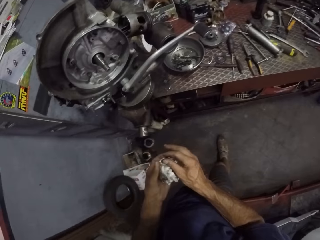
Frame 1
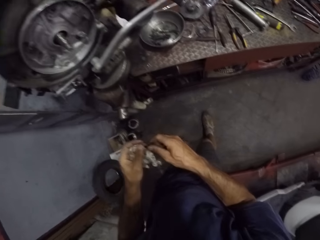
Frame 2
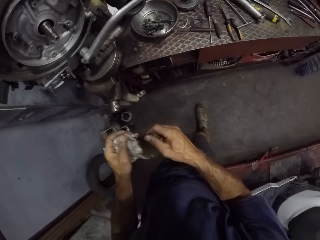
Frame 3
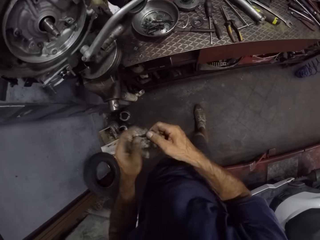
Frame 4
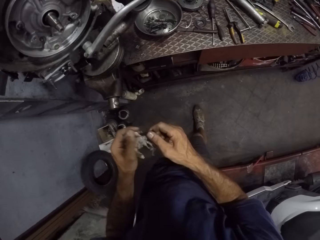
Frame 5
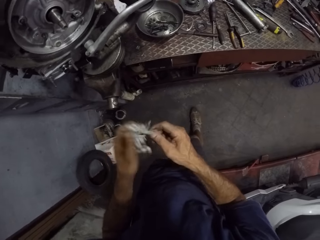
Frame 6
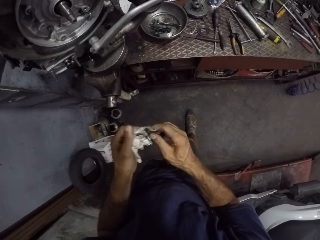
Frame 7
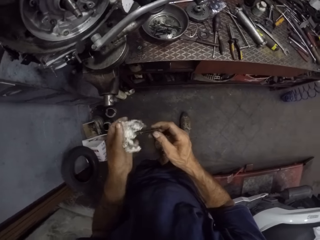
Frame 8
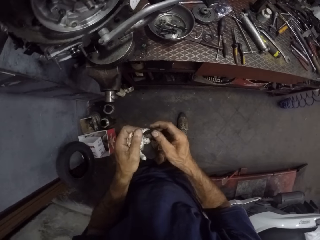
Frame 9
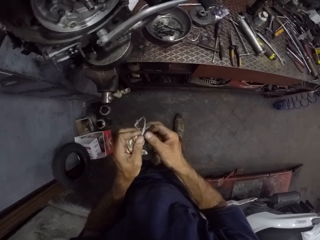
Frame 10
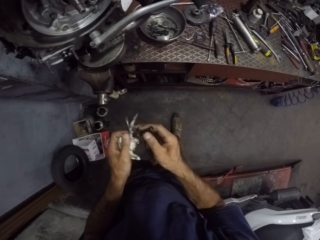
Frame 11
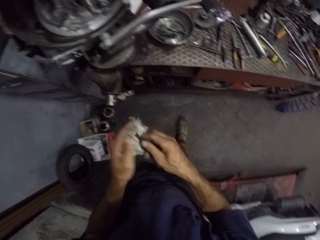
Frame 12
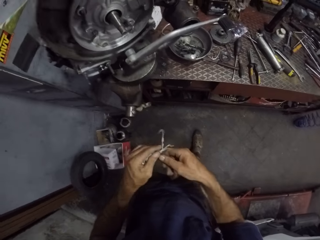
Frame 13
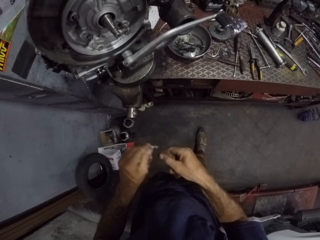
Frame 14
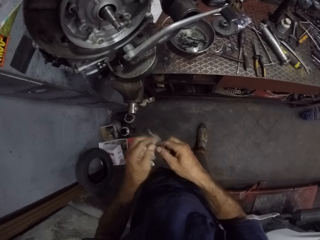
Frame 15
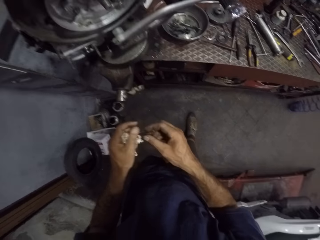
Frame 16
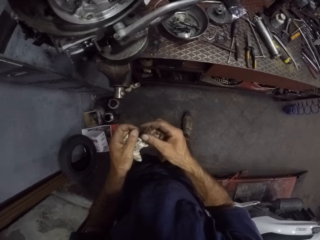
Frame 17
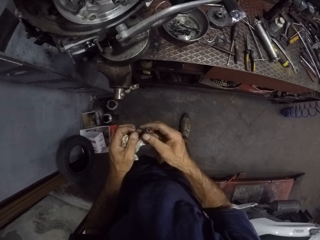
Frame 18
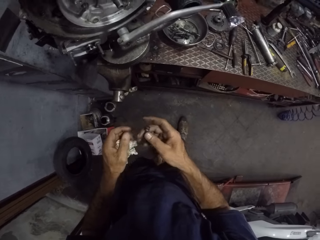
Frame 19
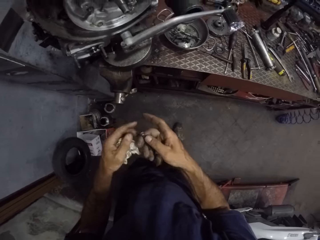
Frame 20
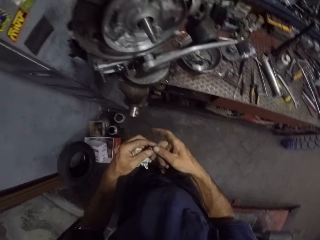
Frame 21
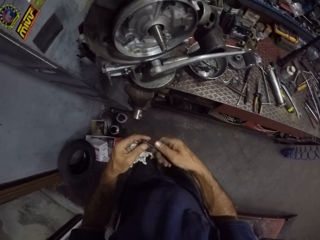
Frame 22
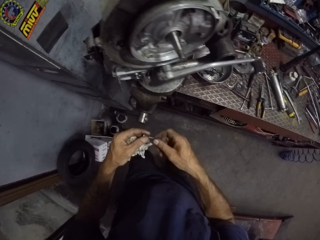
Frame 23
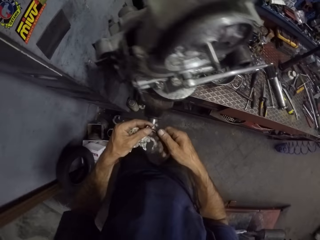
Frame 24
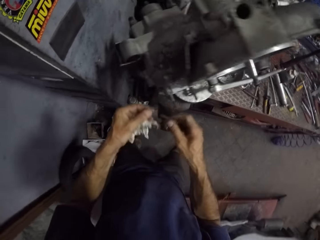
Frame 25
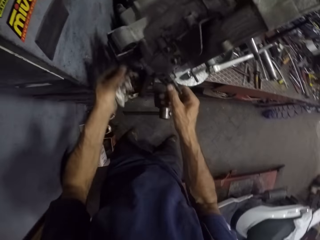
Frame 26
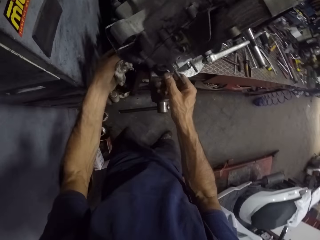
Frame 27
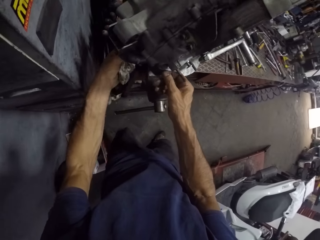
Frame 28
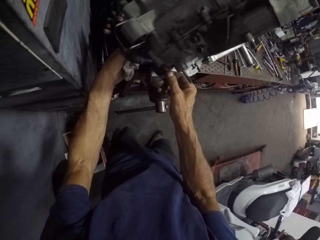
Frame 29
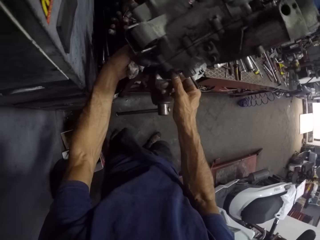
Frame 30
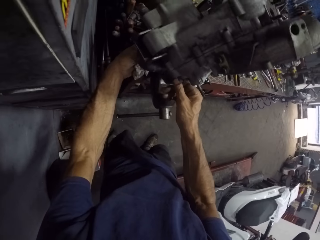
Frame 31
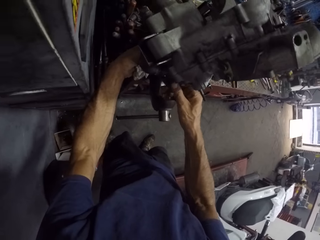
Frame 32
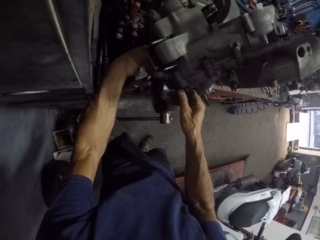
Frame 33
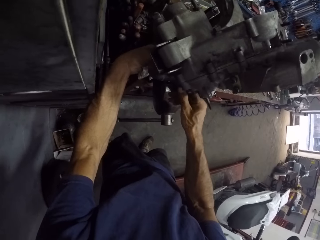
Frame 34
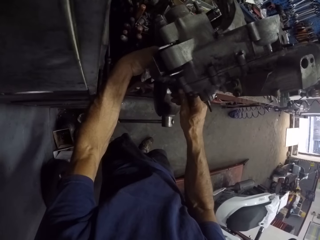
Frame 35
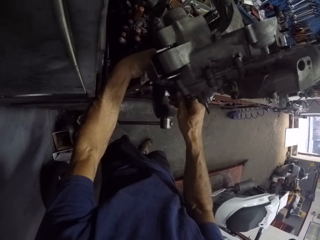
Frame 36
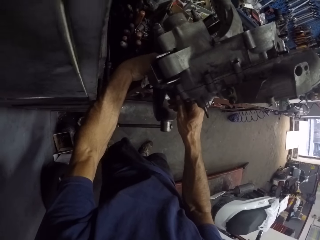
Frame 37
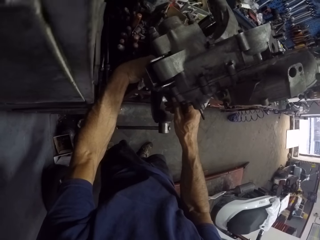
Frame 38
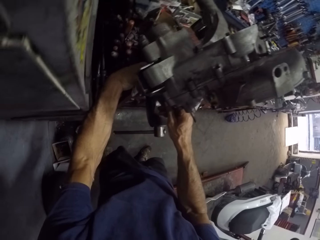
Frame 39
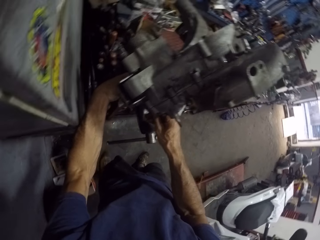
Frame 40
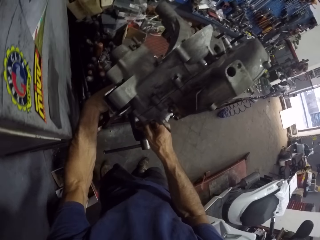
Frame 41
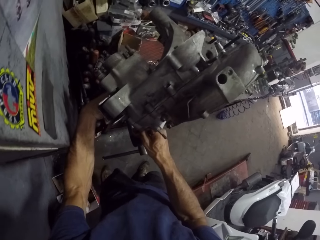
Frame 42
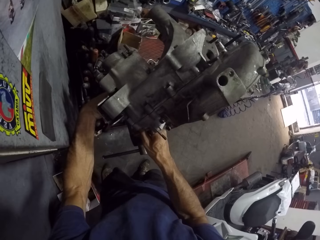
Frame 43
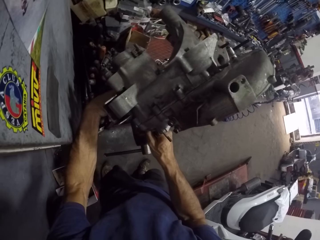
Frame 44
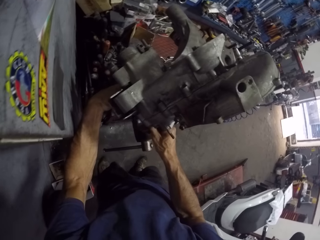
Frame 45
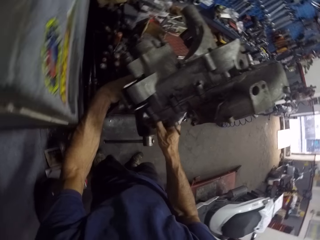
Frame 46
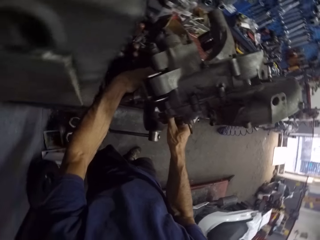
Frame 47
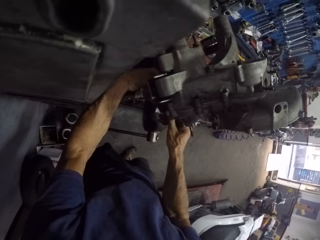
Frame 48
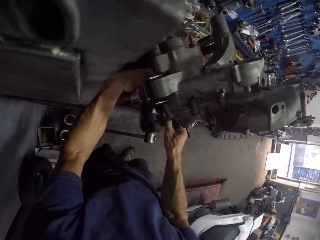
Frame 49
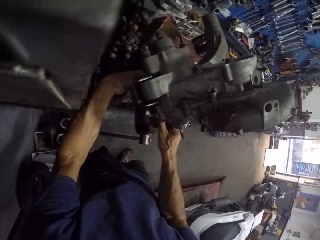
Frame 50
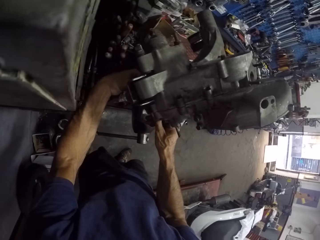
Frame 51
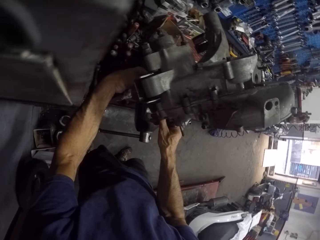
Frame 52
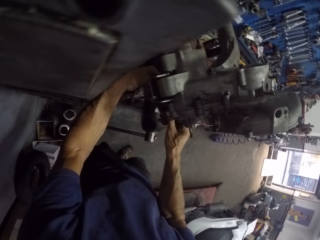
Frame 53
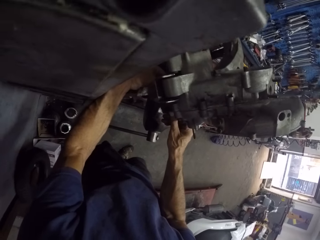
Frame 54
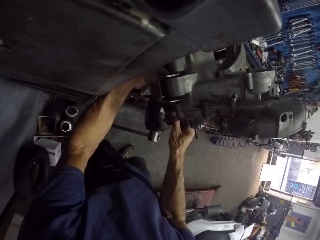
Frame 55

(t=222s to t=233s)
The camera wearer cleans the bolt in between the tissue with both hands. He places the bolt in a hole in the engine with his left hand.

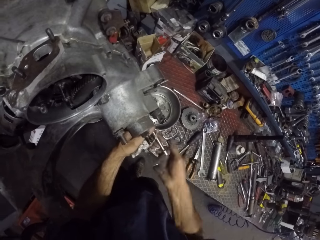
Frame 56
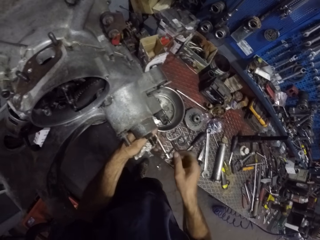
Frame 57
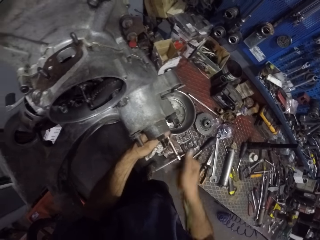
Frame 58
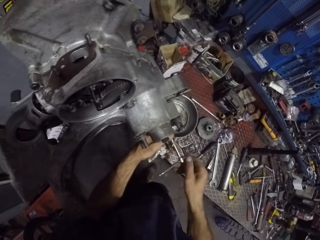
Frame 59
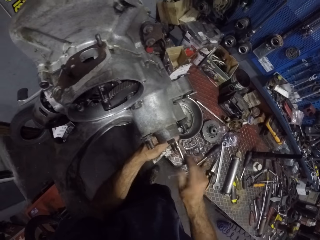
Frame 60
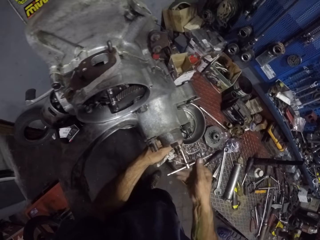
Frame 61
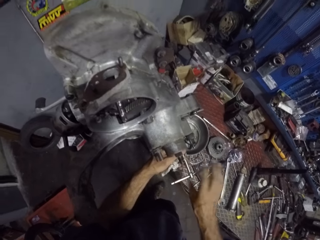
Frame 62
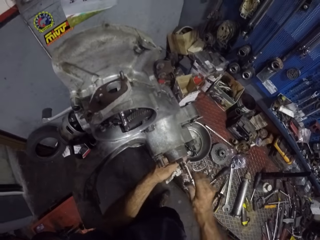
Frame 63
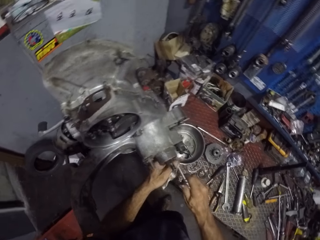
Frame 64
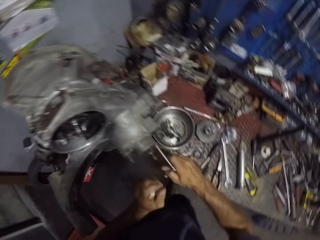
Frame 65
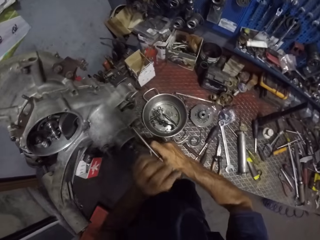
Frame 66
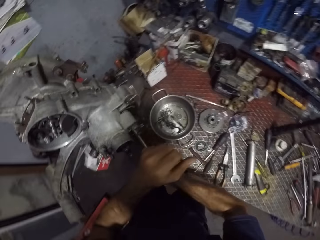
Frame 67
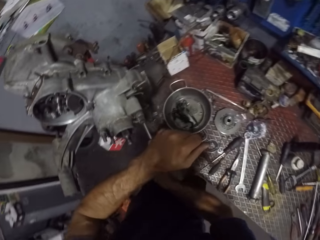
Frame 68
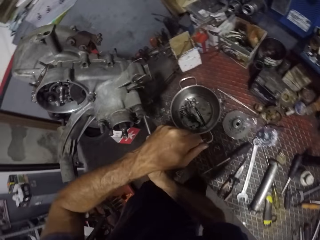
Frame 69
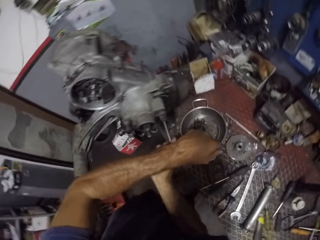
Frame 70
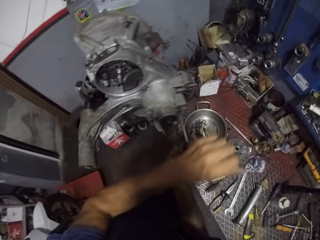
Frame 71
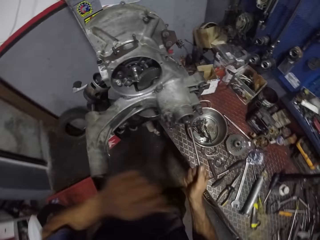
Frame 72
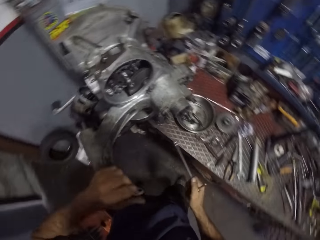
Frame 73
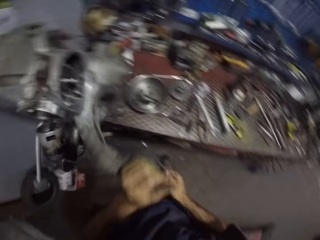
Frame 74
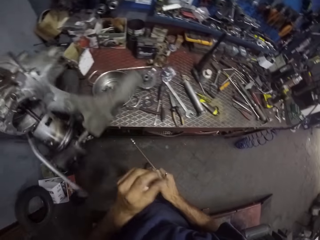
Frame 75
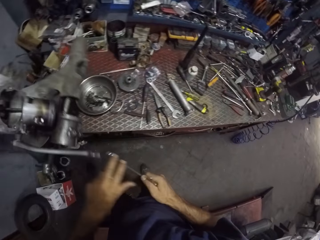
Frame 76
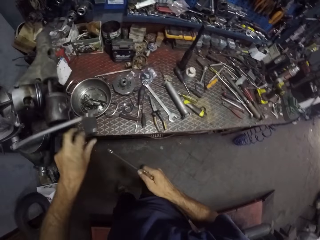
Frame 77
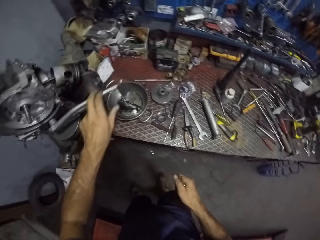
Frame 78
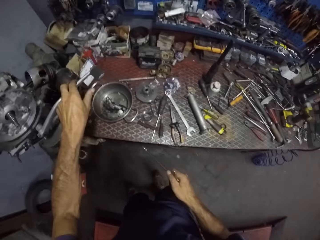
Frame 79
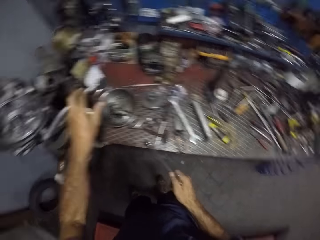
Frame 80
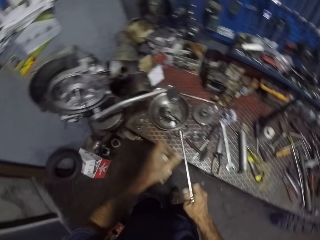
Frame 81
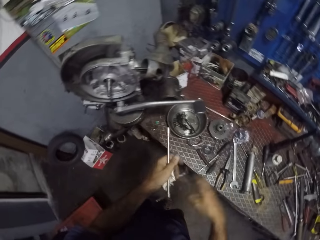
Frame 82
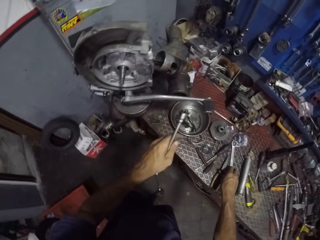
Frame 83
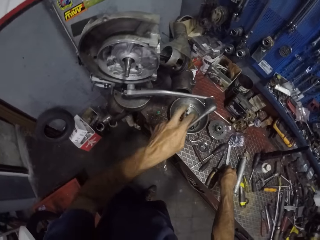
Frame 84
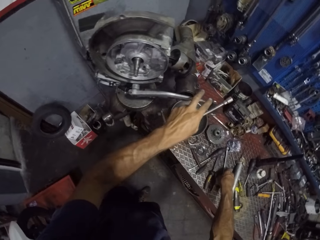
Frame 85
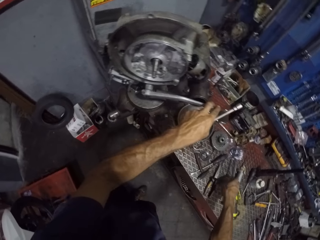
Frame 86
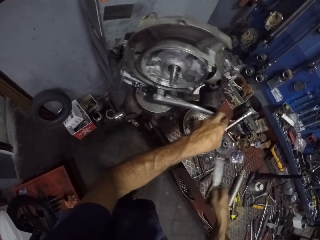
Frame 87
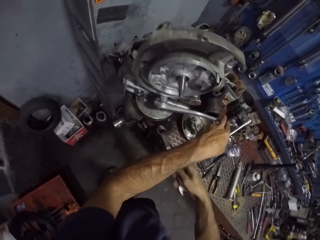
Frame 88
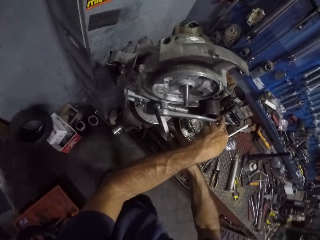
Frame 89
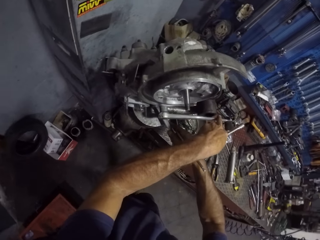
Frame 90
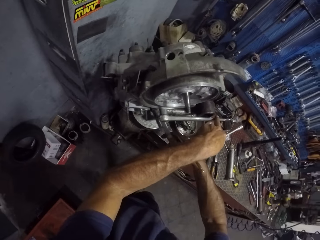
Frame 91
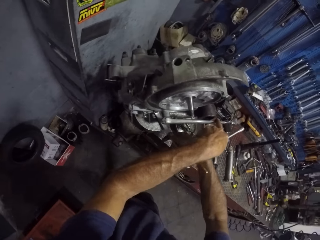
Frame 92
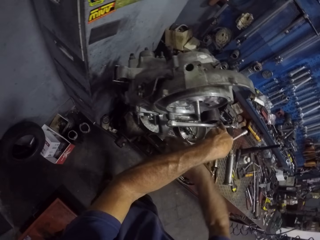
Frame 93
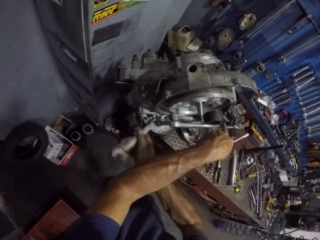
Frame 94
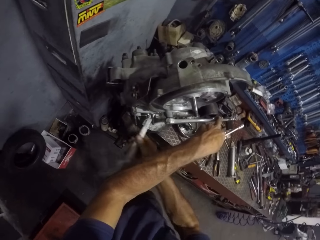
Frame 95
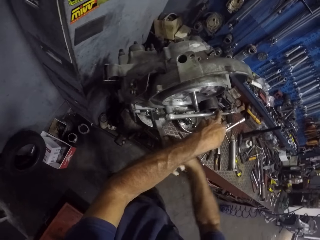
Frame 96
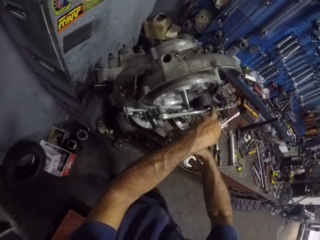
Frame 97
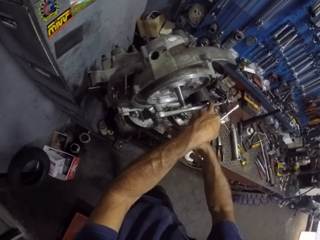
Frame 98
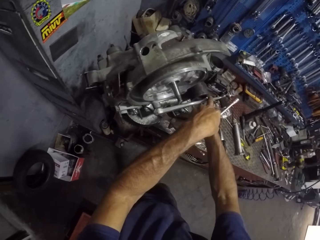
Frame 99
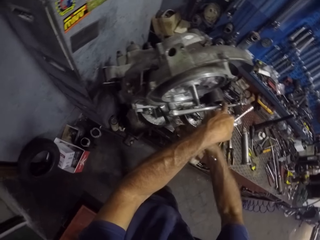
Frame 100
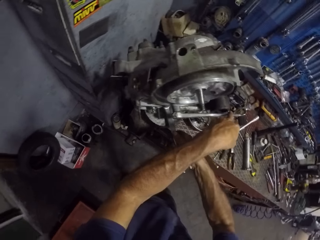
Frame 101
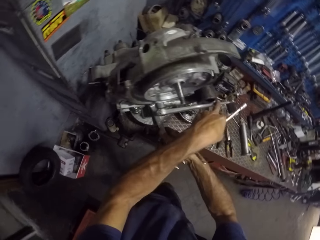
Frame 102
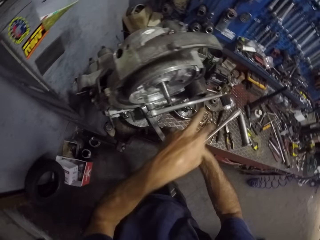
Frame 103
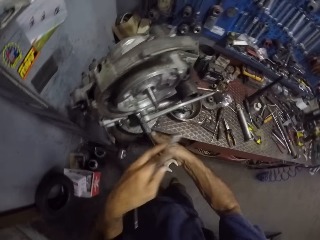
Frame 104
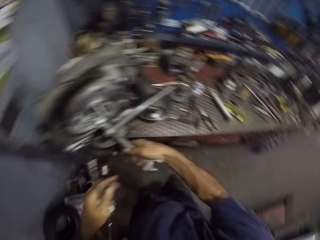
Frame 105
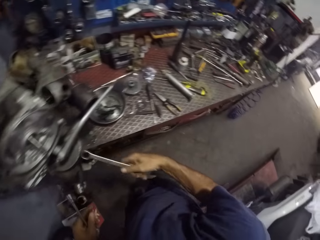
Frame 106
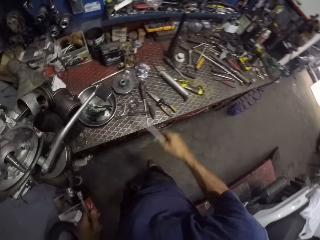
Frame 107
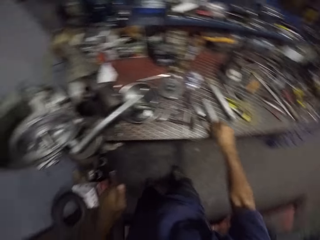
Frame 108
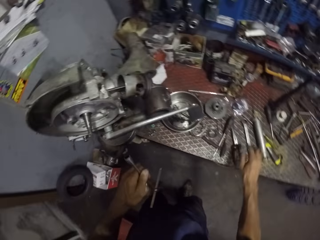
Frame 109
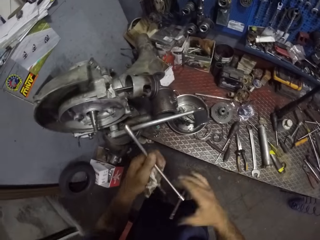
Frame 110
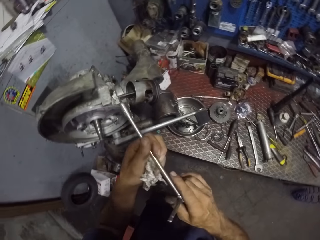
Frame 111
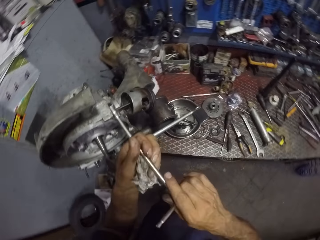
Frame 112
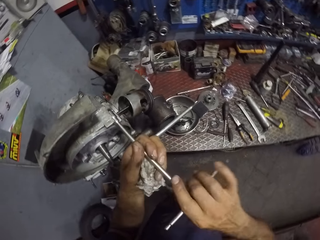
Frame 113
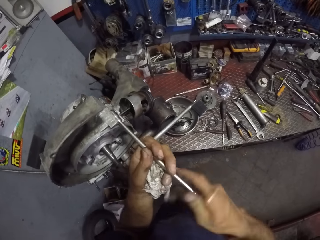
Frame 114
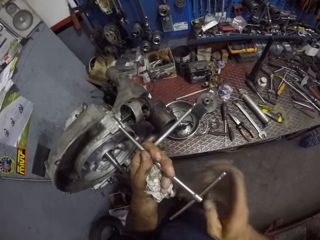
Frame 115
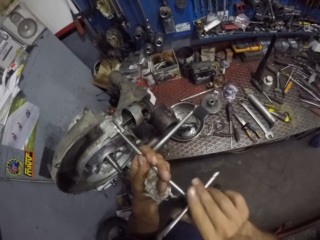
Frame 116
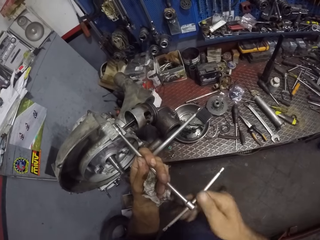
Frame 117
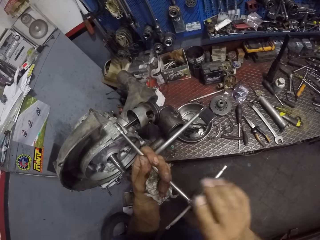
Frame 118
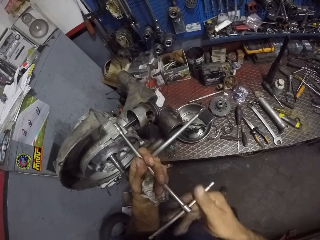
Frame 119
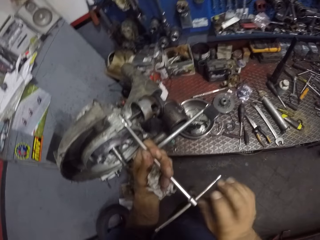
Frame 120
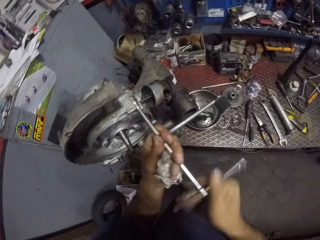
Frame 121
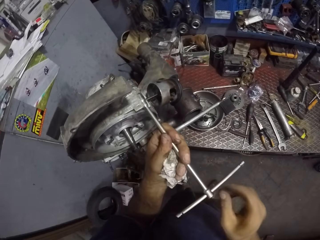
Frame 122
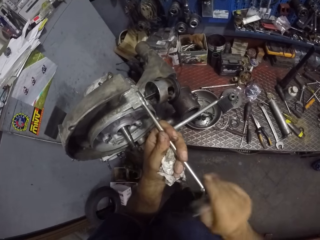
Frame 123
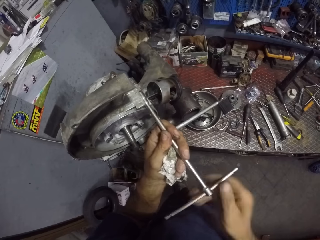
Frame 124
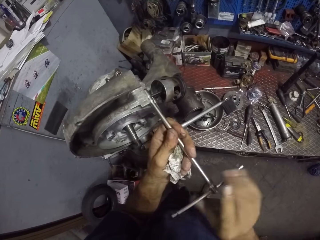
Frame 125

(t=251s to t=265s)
The camera wearer tightens the bolt with both hands. He turns the engine with his left hand. He picks the spanner from the table with his right hand. He holds the rod with his left hand. He tightens the bolt with the spanner in his right hand. He adjusts the engine. He puts the spanner on the table with his right hand. He tightens the bolt with the wrench in his right hand. He puts the T spanner on the side cover.
